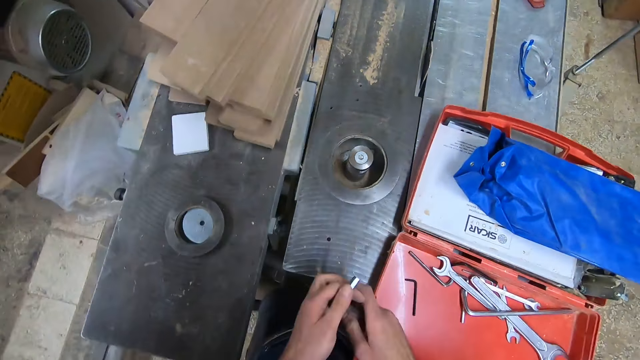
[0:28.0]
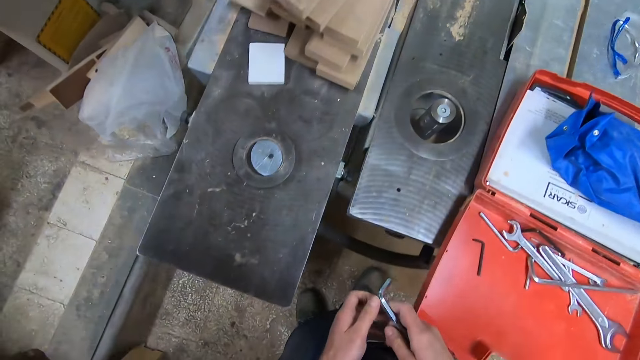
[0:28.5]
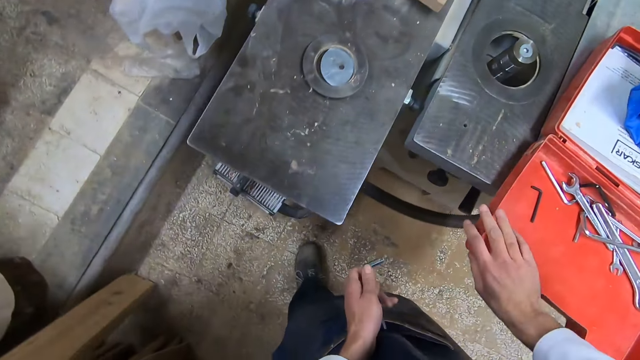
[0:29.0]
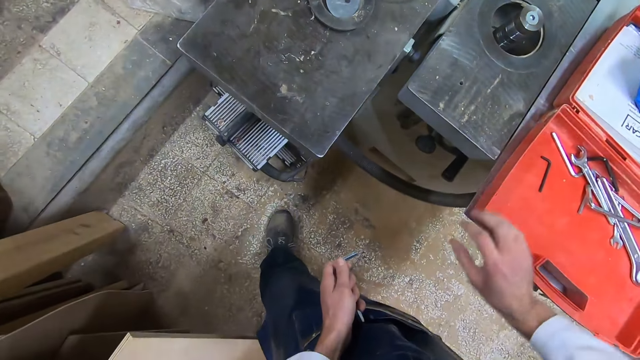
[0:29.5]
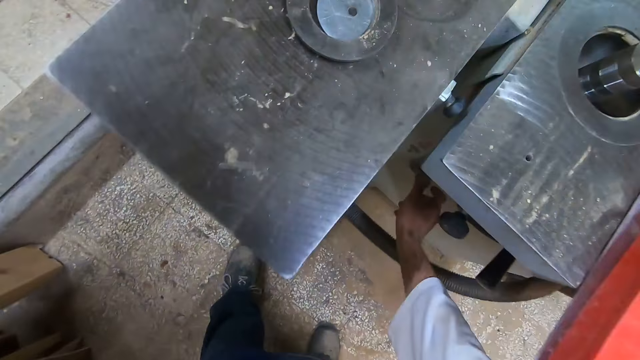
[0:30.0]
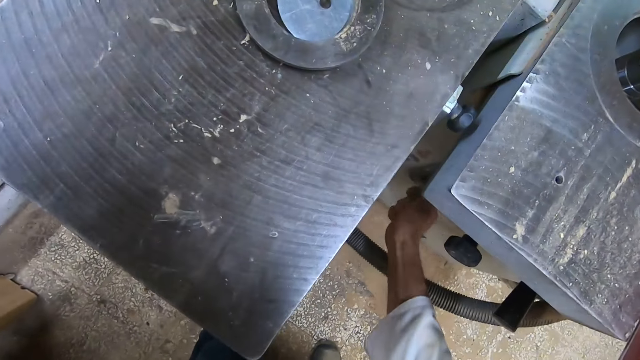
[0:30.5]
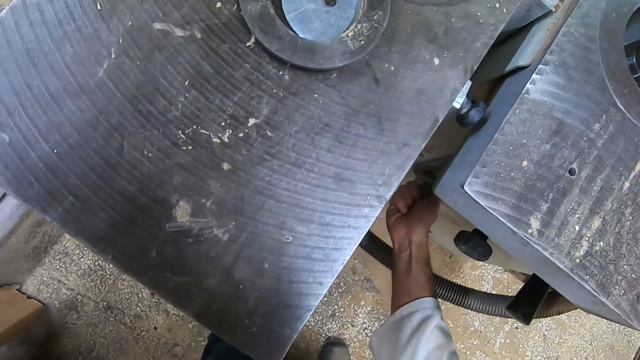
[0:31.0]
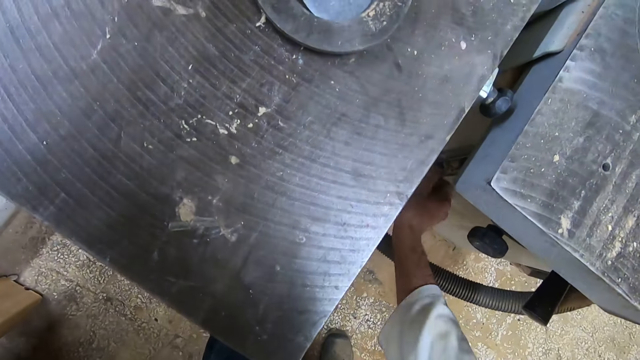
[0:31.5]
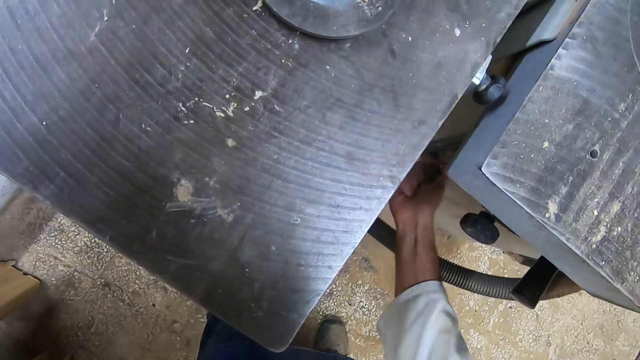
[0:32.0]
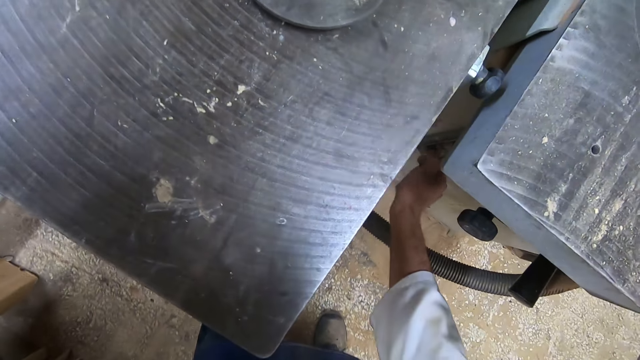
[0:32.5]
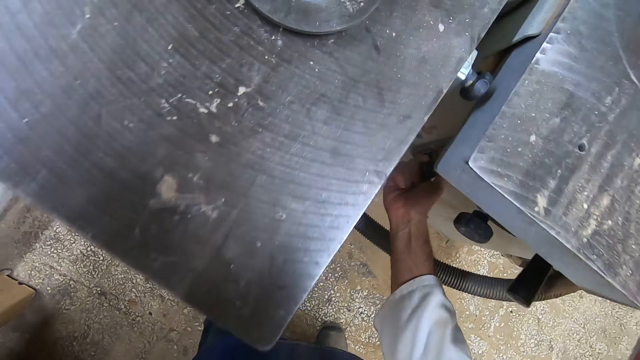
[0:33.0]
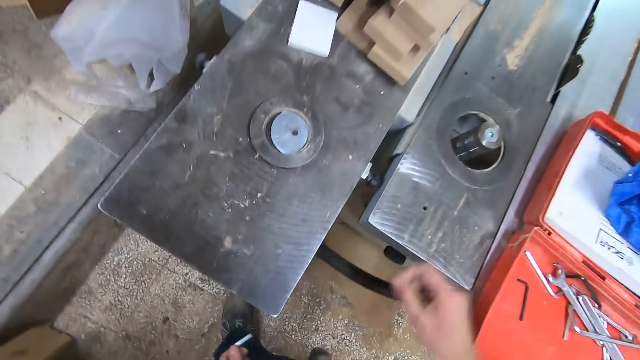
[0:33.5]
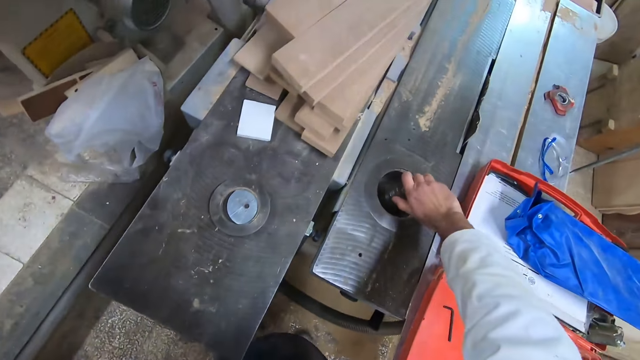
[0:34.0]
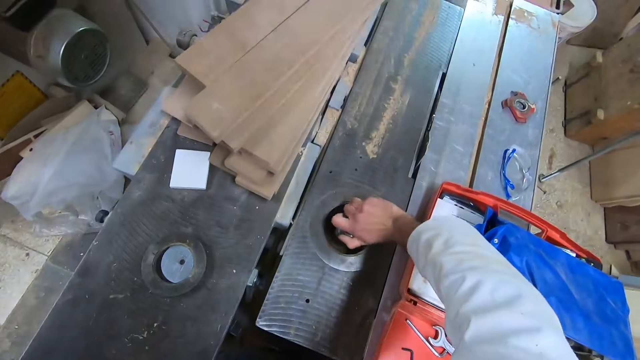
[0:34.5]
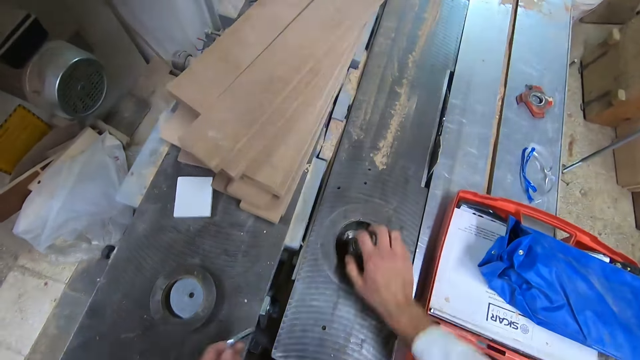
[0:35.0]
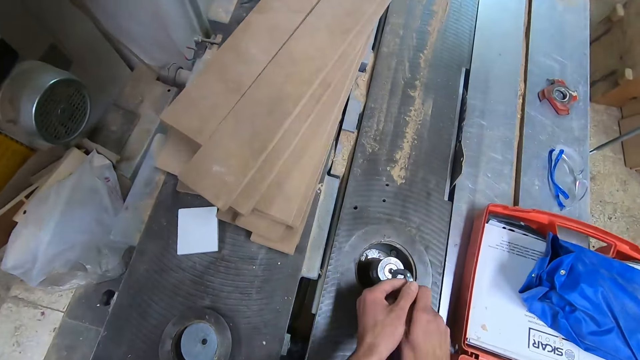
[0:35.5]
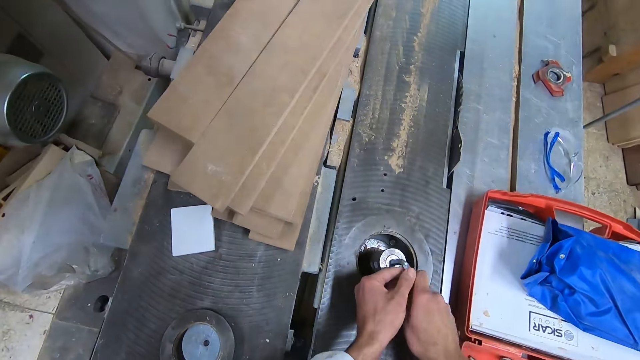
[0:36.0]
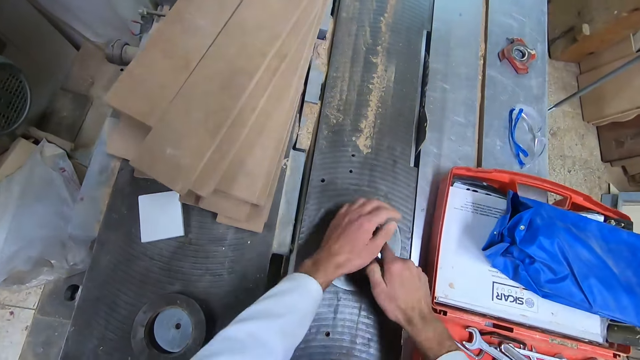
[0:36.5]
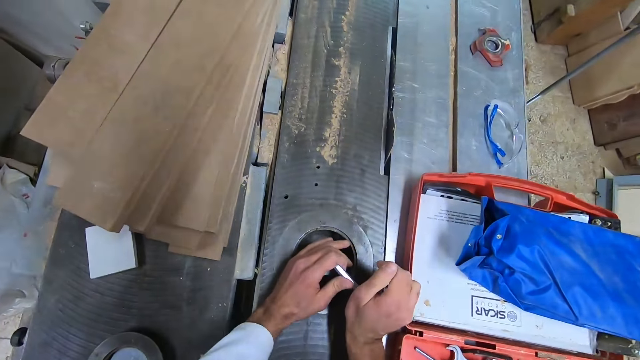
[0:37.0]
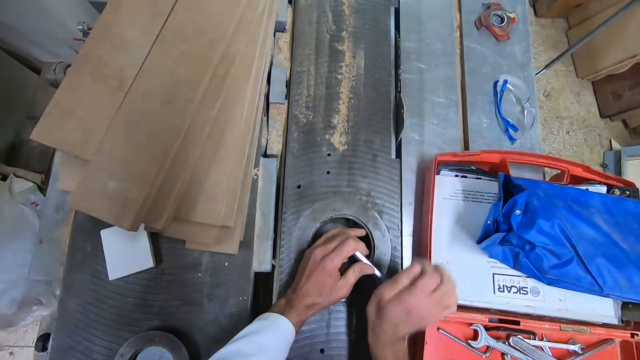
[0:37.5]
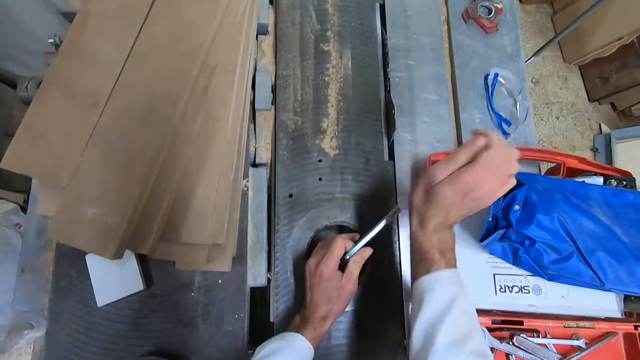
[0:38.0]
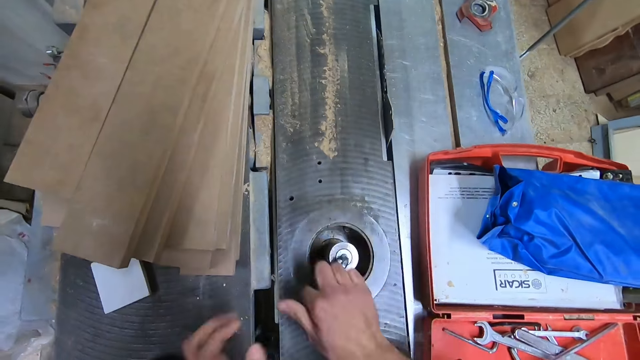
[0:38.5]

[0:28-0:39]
The camera wearer drops the L-shaped wrench on the tool box. They touch the tool box. They adjust the table clamp knob under the table saw. They turn a bolt. They turn a part of the table saw. They open the nut. They loosen part of the table saw with the L-shaped wrench.

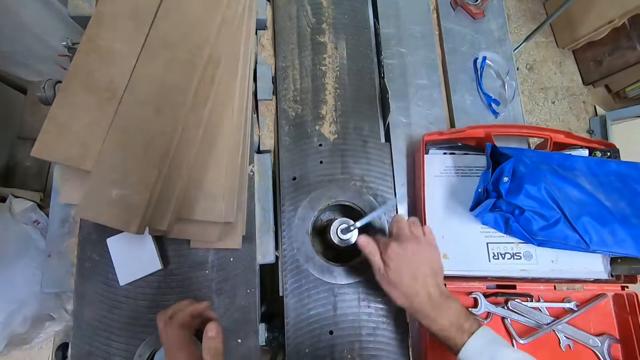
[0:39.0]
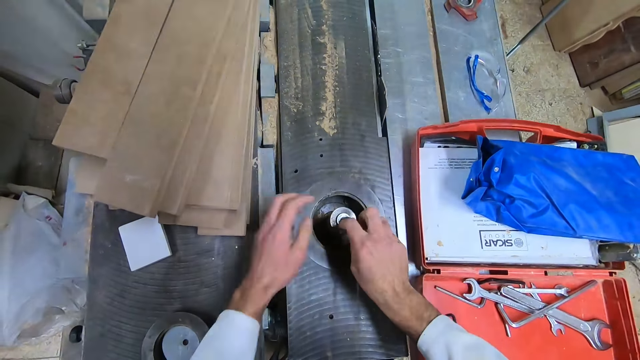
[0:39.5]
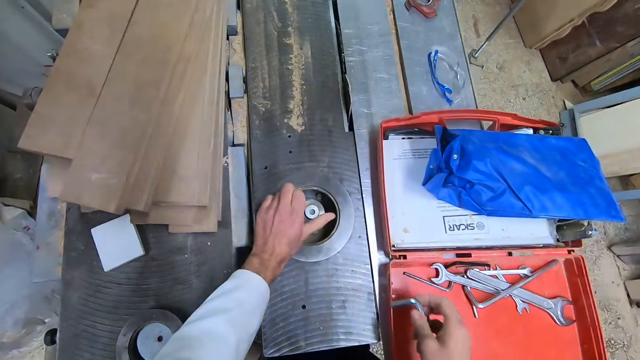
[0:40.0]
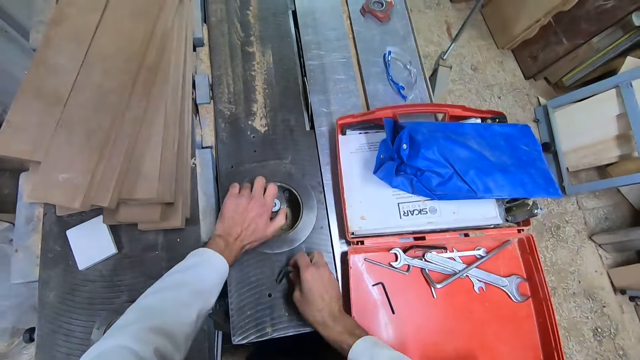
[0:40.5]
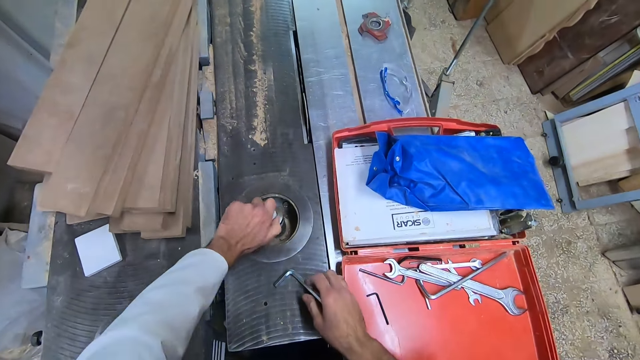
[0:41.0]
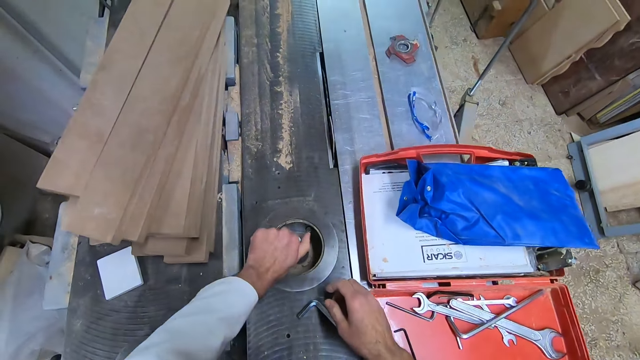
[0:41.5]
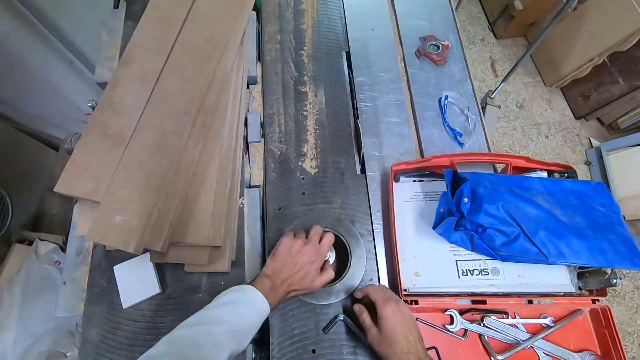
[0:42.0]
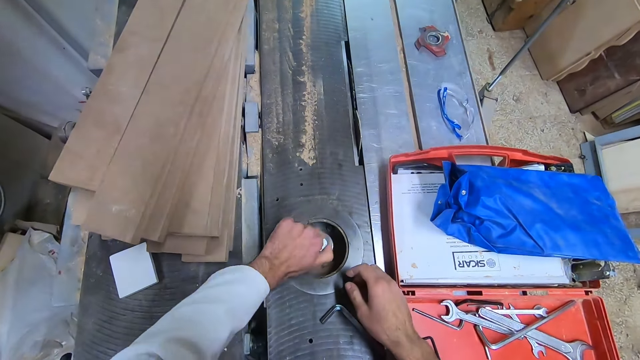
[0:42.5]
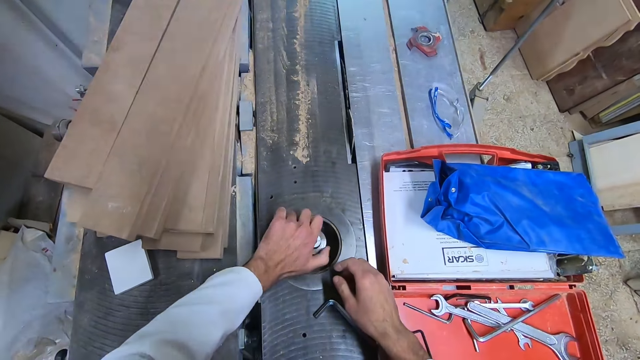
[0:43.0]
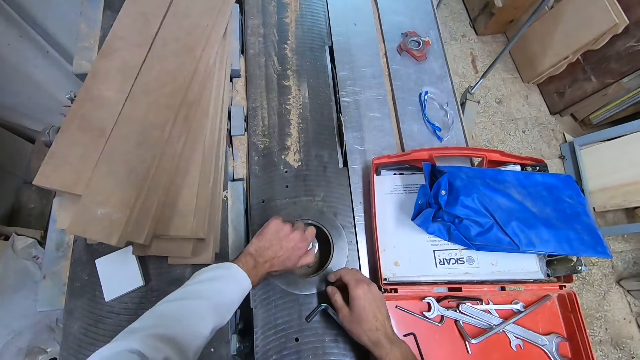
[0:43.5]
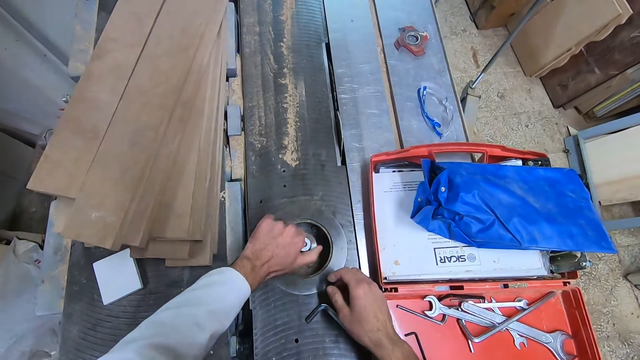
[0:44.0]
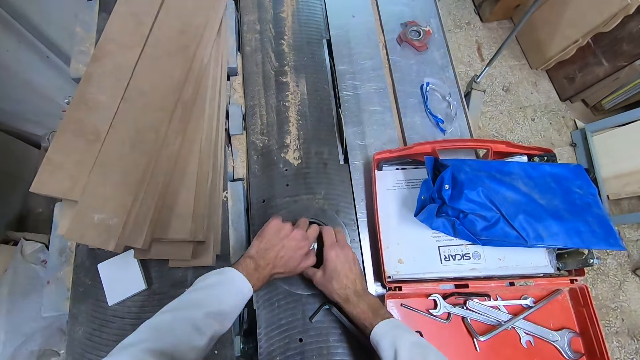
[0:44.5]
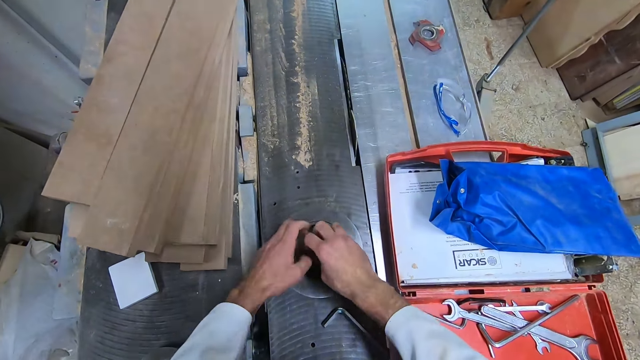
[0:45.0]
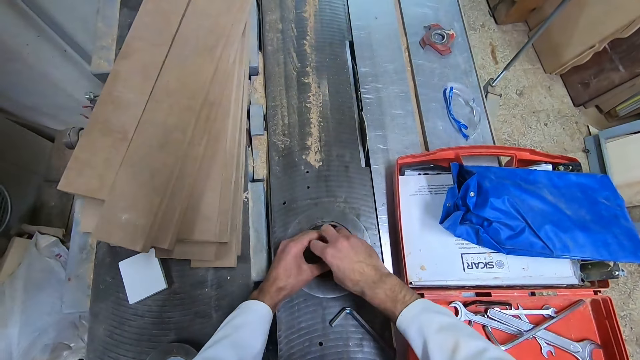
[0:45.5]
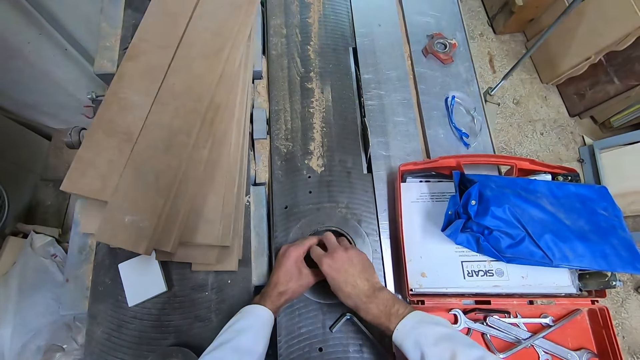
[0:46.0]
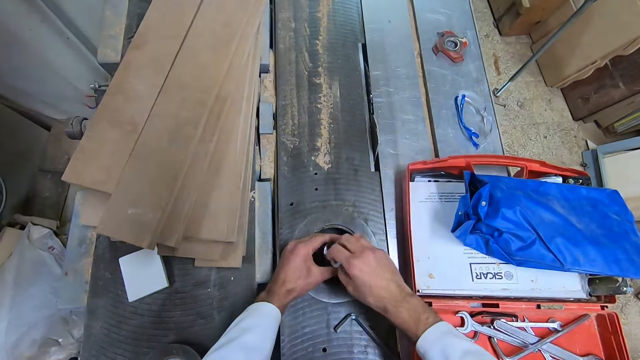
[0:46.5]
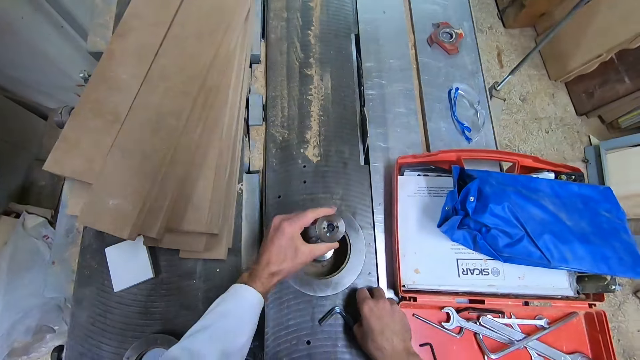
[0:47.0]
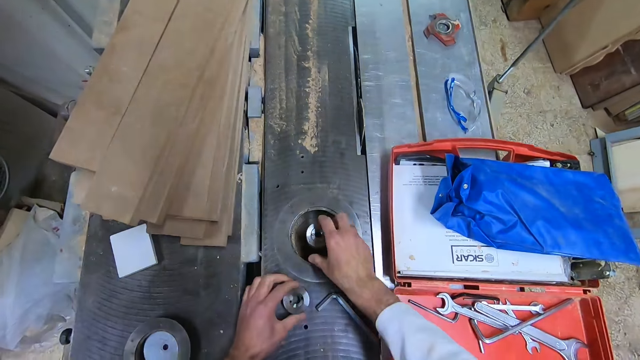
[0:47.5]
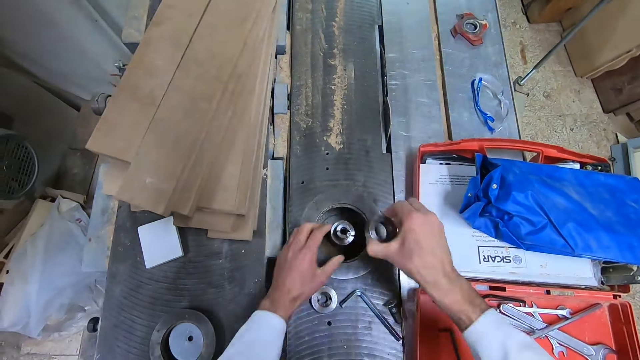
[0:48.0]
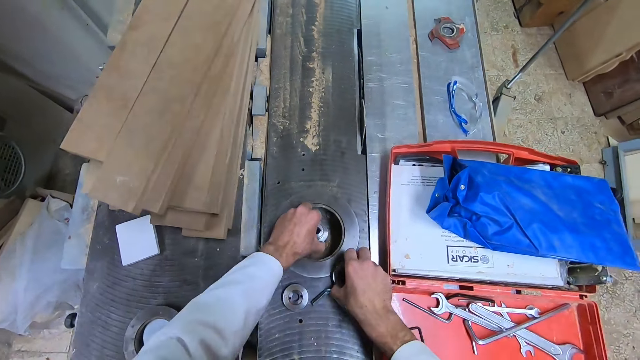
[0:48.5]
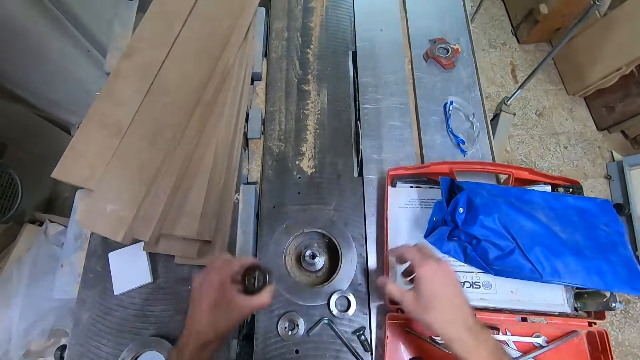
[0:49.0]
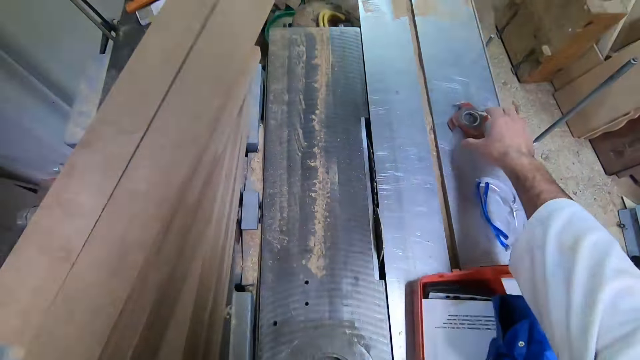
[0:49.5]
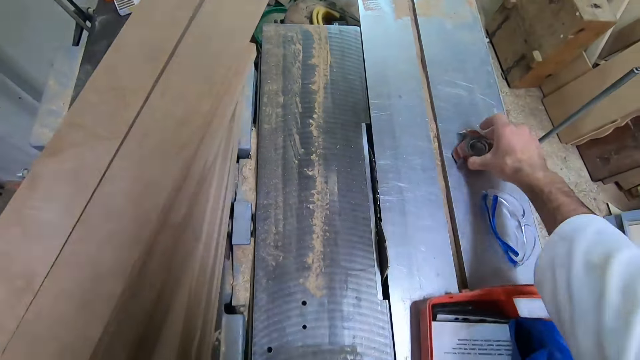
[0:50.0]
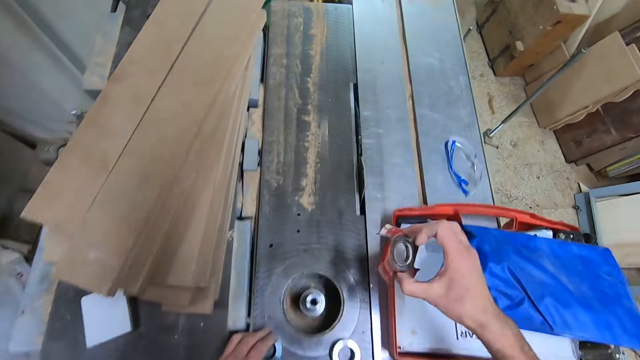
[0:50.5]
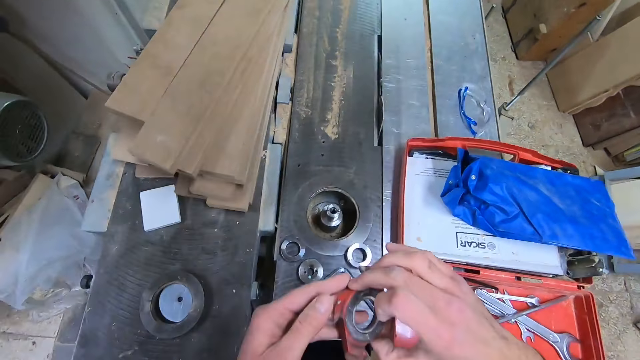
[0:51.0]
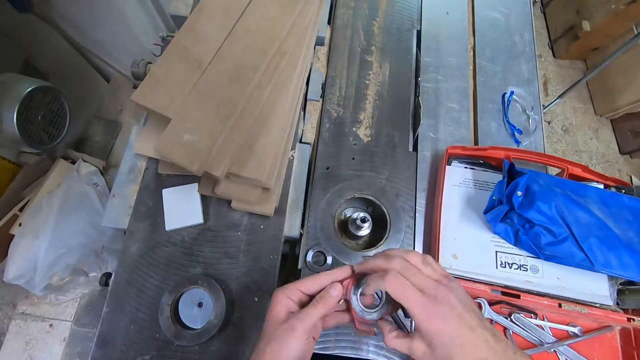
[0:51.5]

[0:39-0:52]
The camera wearer loosens part of the table saw with his left hand. He drops the L-shaped wrench on the table saw. He removes parts of the table saw. He picks up a table saw part from another side of the table saw. He blows something.
